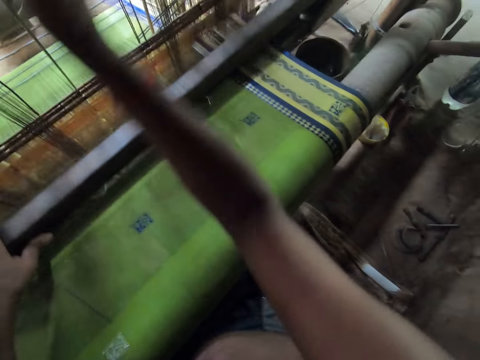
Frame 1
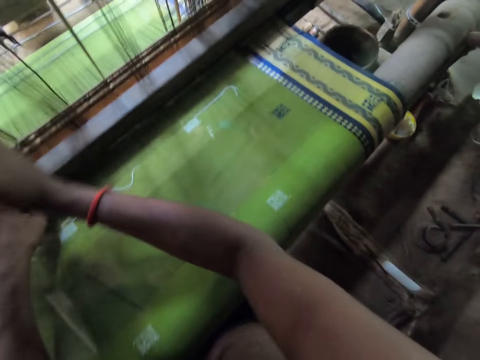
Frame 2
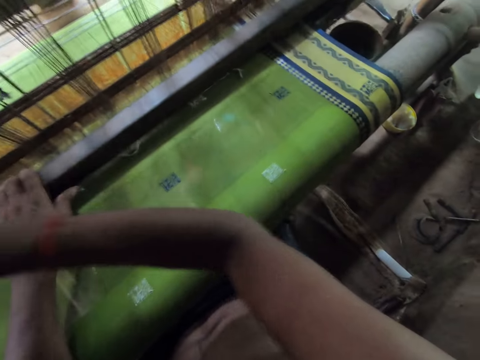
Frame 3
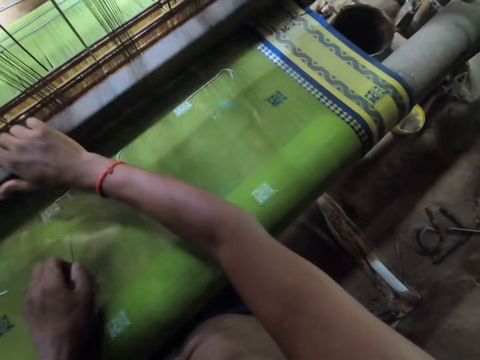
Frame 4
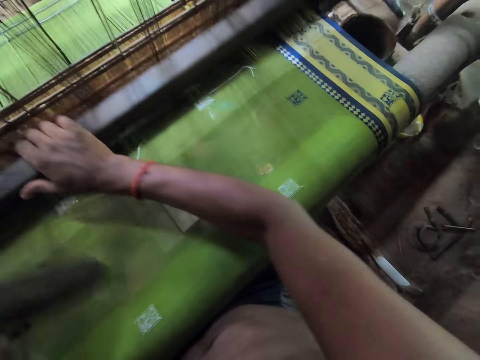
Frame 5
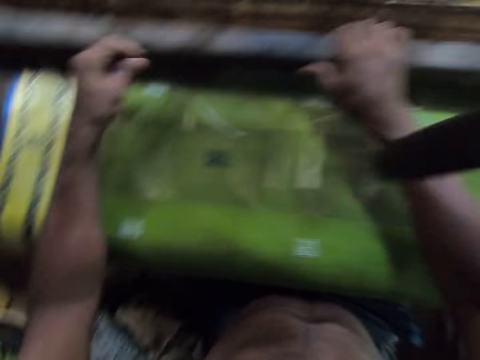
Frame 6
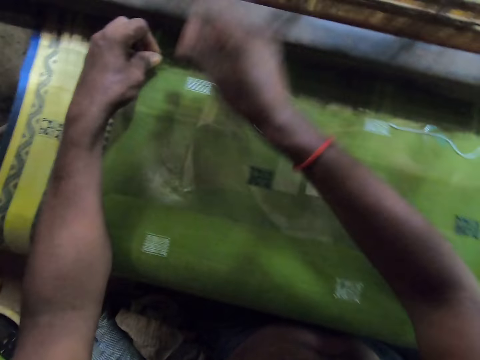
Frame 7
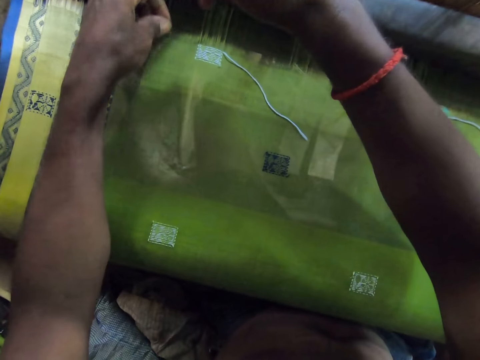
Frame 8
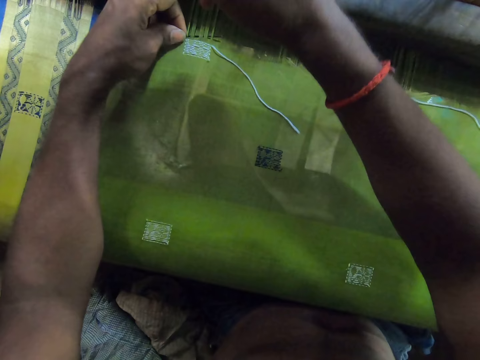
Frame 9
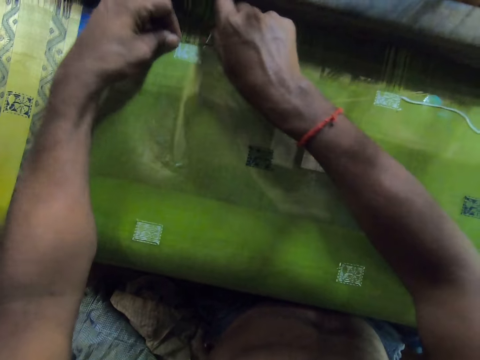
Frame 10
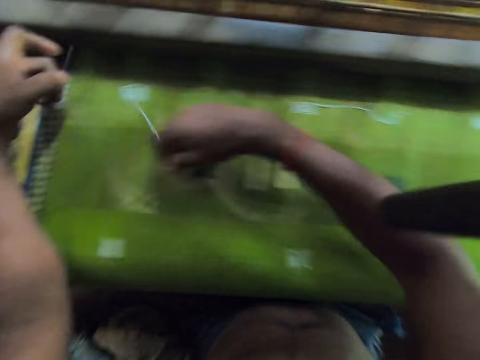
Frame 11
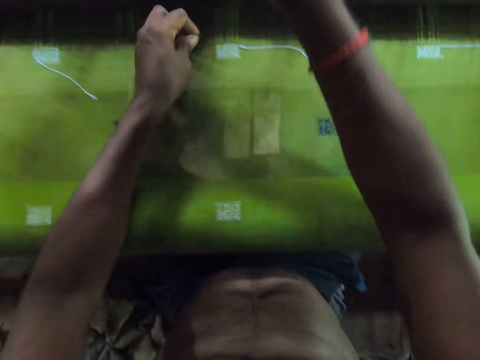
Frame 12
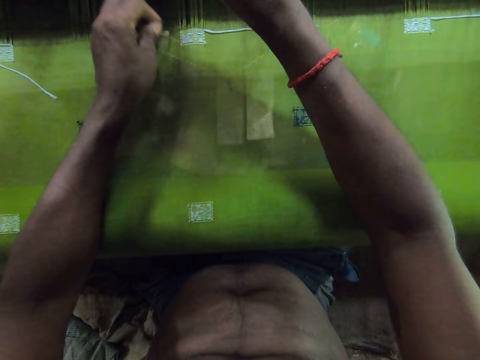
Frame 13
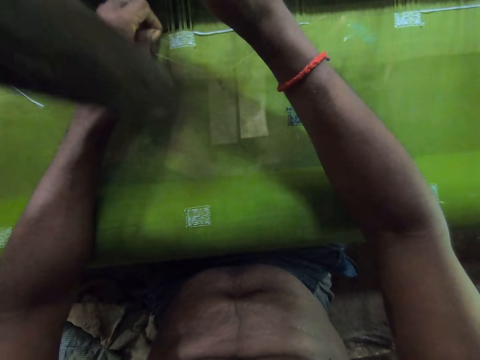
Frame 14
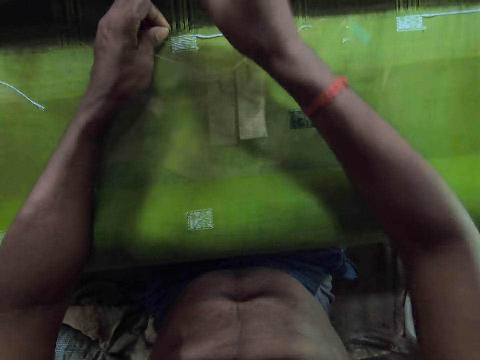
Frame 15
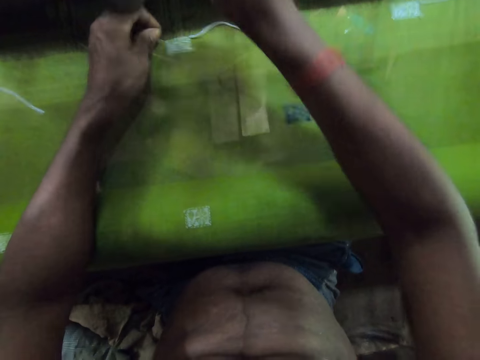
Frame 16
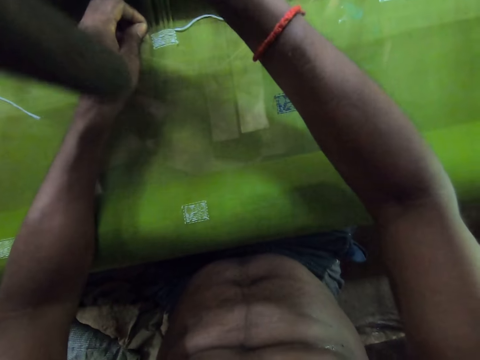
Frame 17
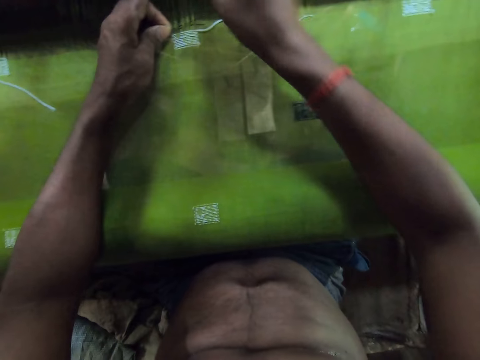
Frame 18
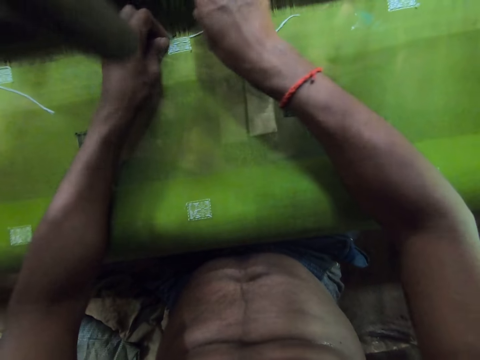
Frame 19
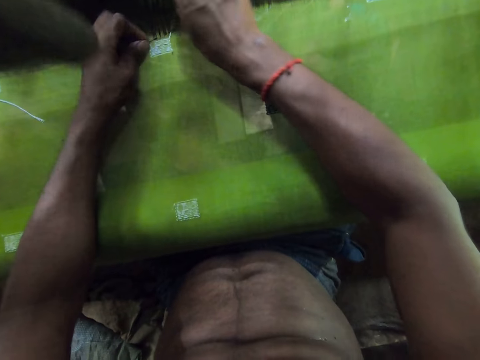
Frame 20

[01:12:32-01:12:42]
The camera wearer weaves a thread on the cloth on the handloom with the needle in both hands. They weave a thread on the cloth again.

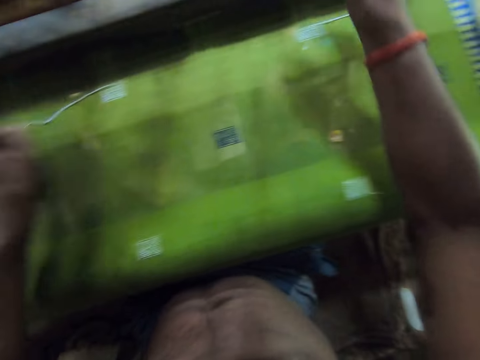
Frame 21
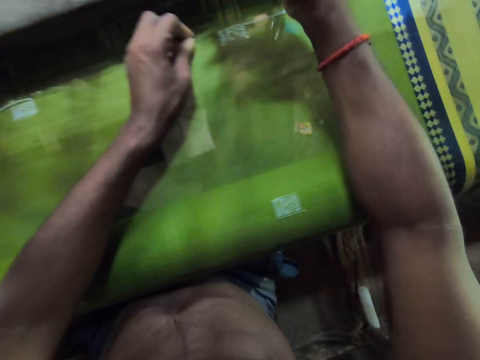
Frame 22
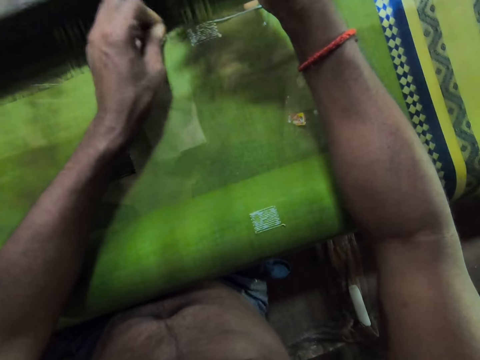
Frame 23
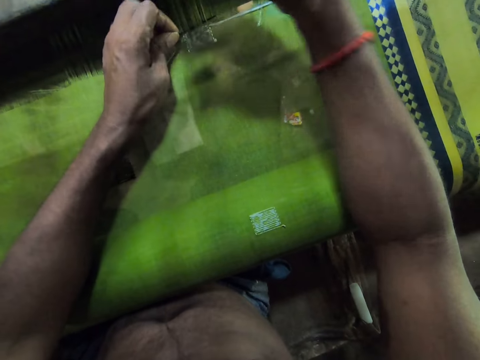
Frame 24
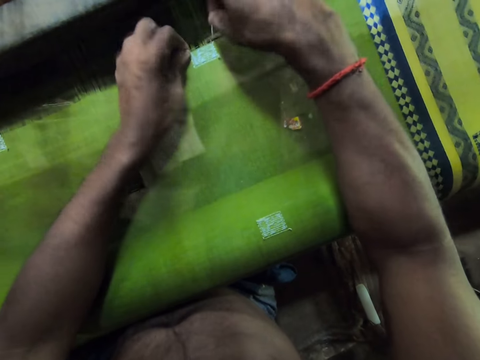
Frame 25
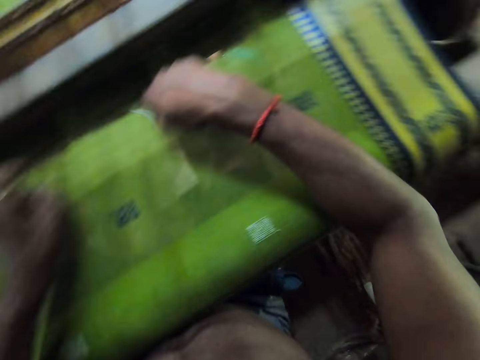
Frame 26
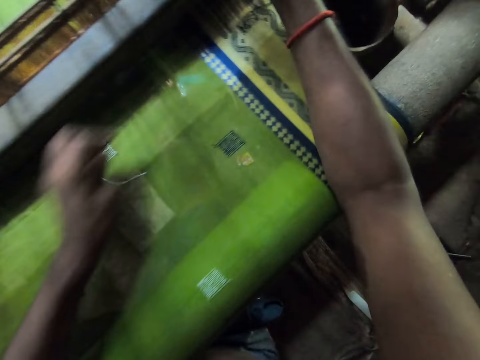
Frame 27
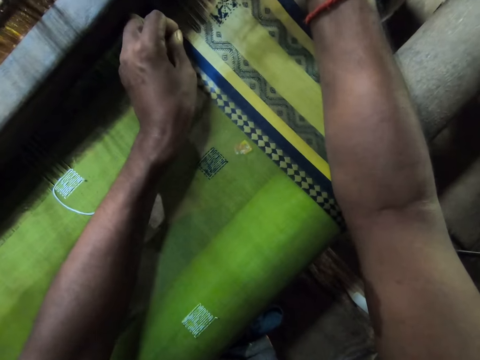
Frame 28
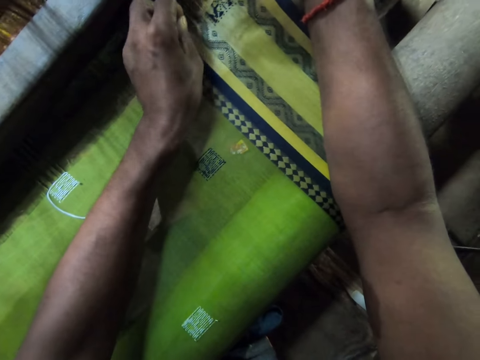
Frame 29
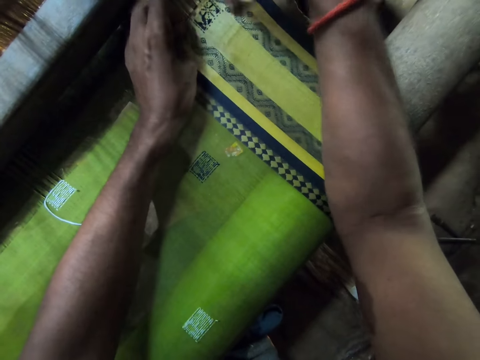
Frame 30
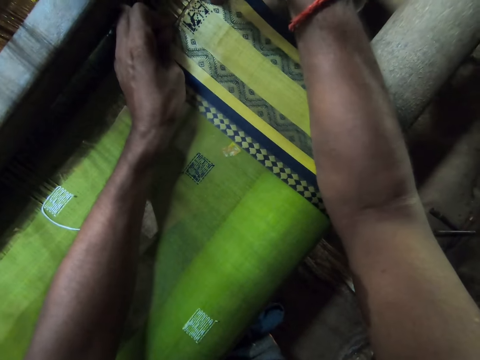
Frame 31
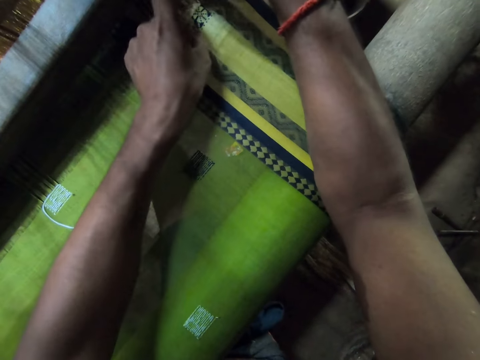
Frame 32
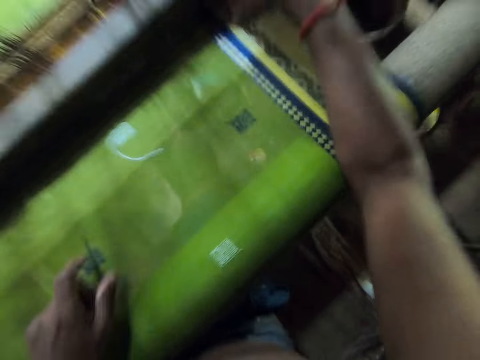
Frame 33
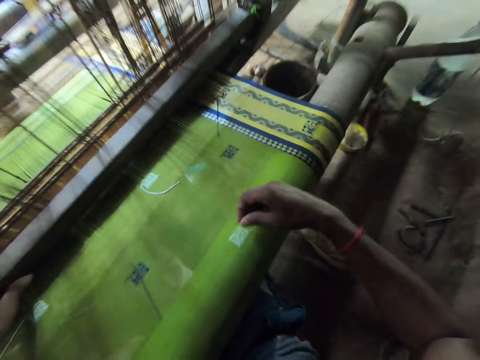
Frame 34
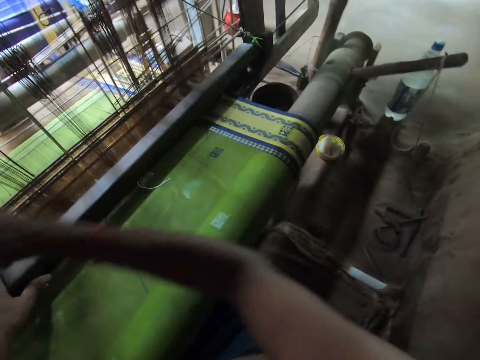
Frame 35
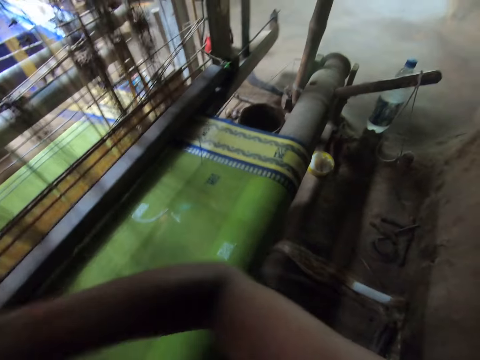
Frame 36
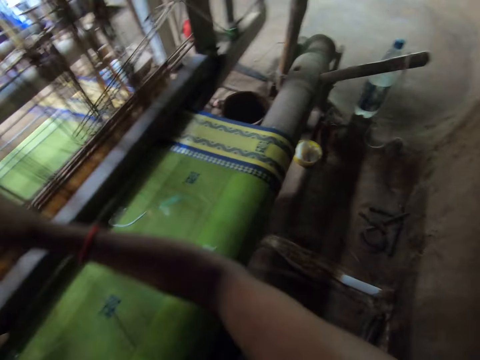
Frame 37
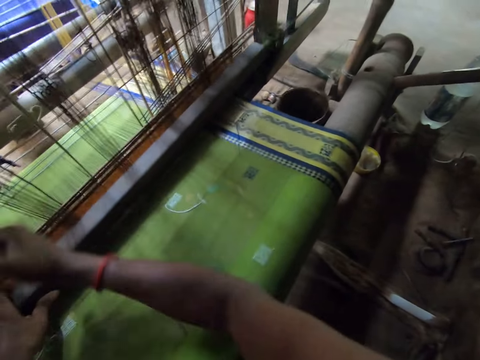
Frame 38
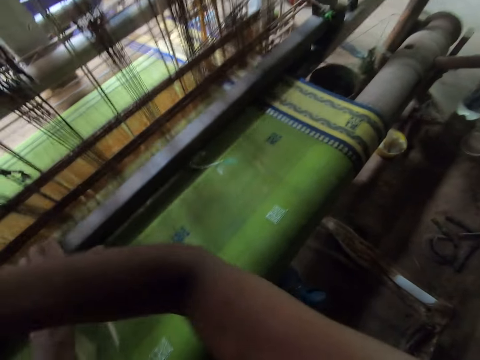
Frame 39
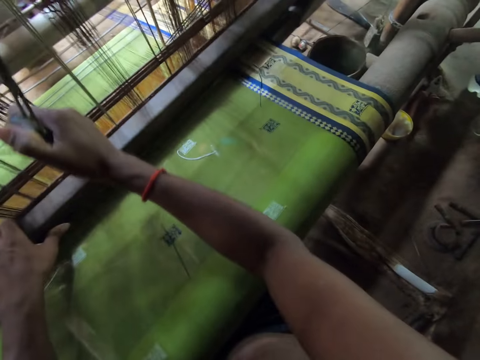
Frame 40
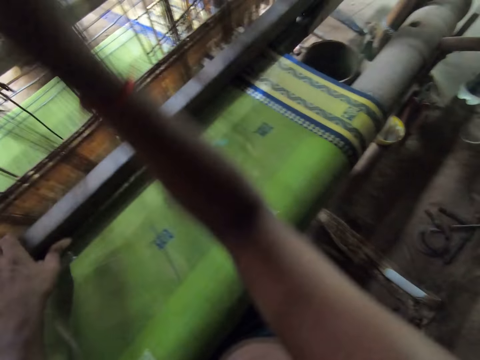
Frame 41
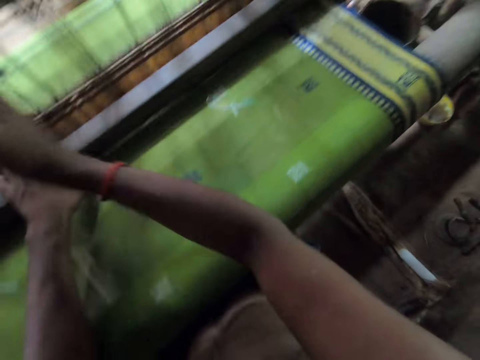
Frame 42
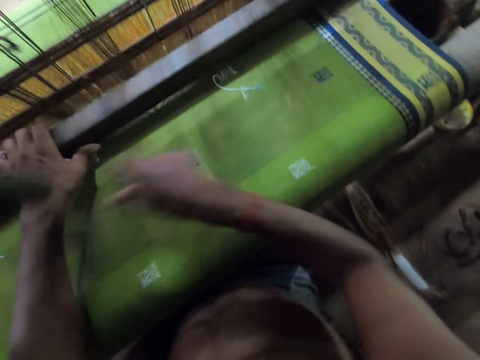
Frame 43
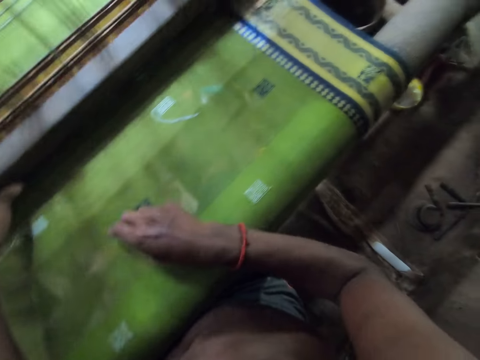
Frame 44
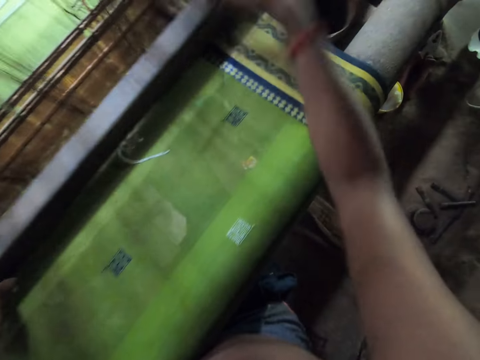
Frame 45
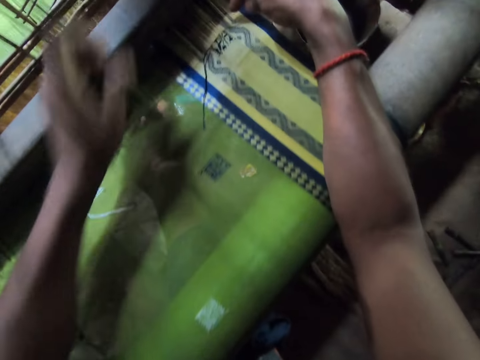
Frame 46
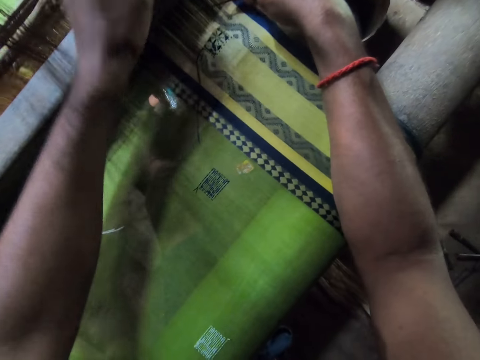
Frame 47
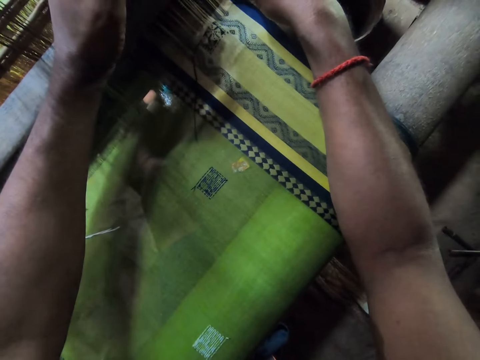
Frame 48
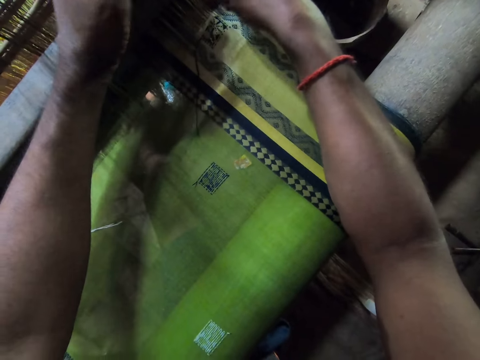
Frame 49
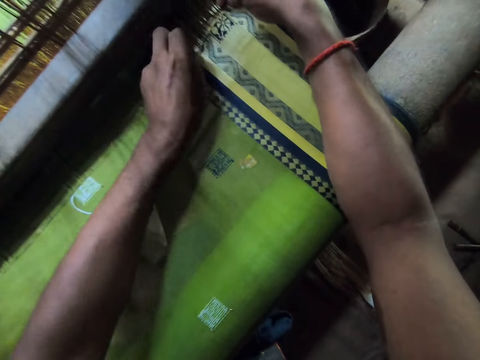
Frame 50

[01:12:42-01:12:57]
The camera wearer weaves a thread on the cloth on the handloom with the needle in both hands. He pulls the threads on the weaving machine. He weaves a thread on the cloth again. He weaves the cloth with the batten in his left hand and pulls down the pull cord with his right hand. He picks up the needle from the cloth on the handloom with his right hand. He weaves a thread on the cloth on the handloom with the needle in both hands.

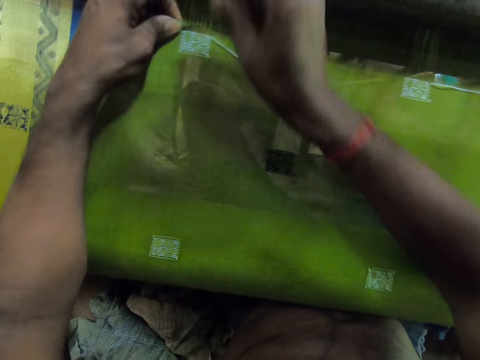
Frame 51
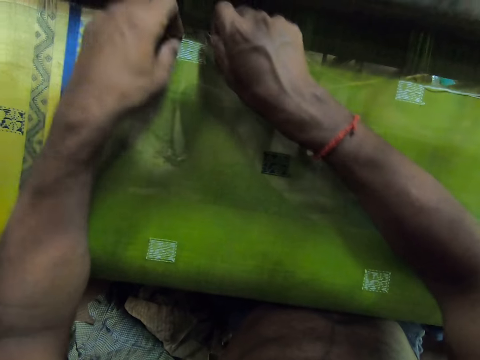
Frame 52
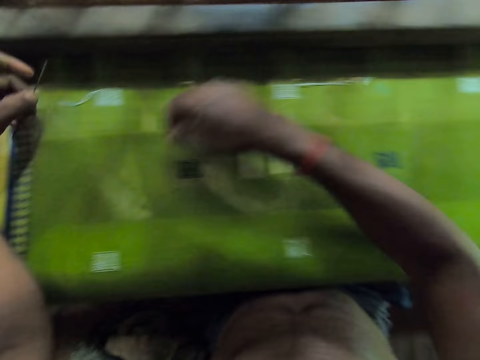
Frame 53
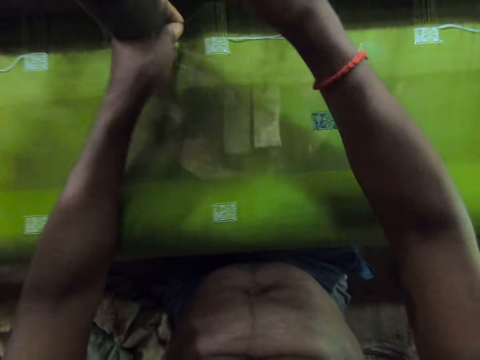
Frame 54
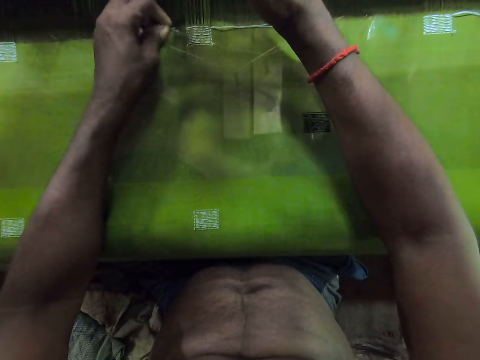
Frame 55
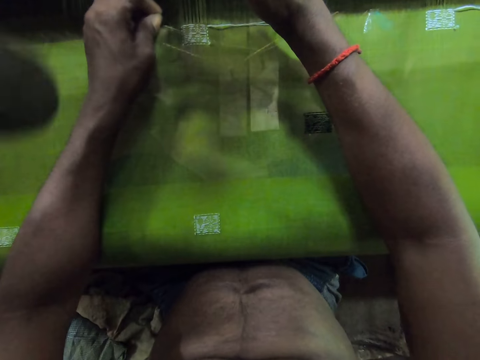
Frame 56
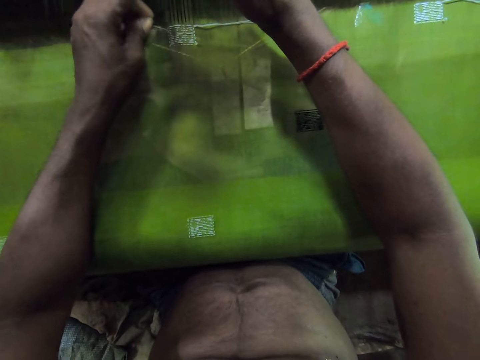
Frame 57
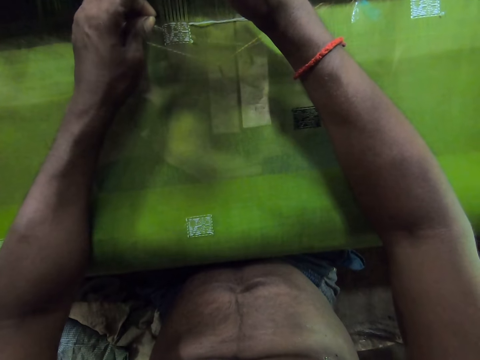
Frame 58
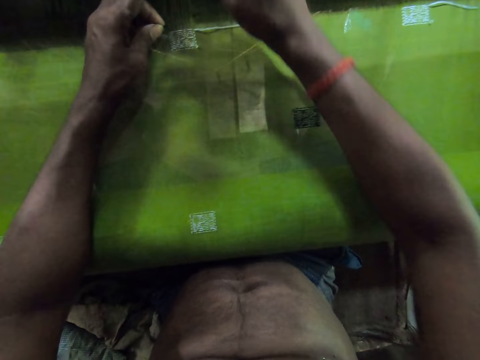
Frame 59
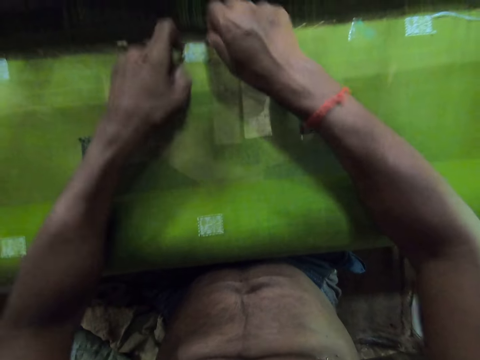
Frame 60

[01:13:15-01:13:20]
The camera wearer weaves a thread on the cloth on the handloom with the needle in both hands.
